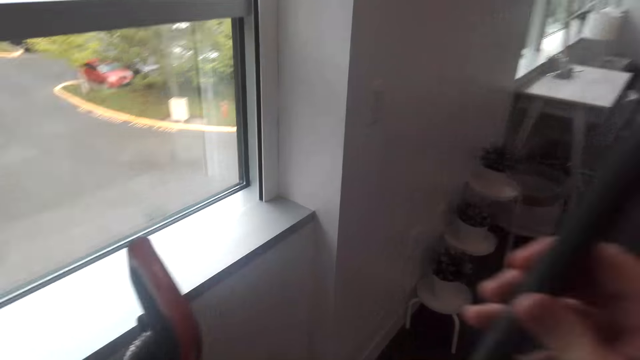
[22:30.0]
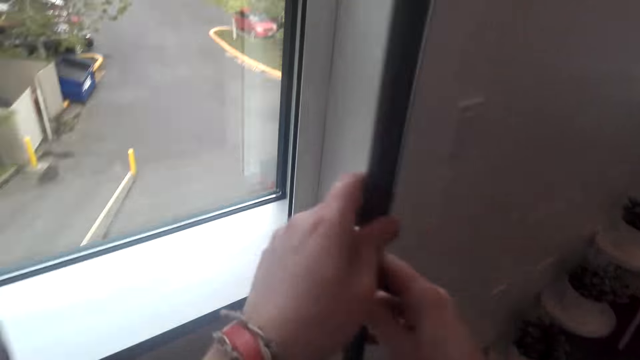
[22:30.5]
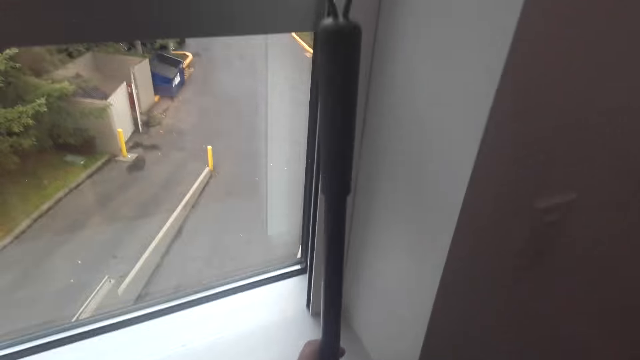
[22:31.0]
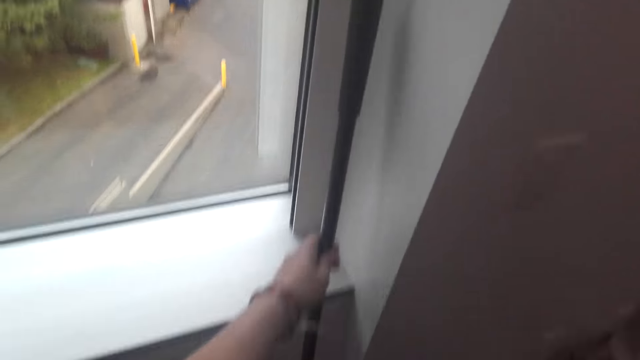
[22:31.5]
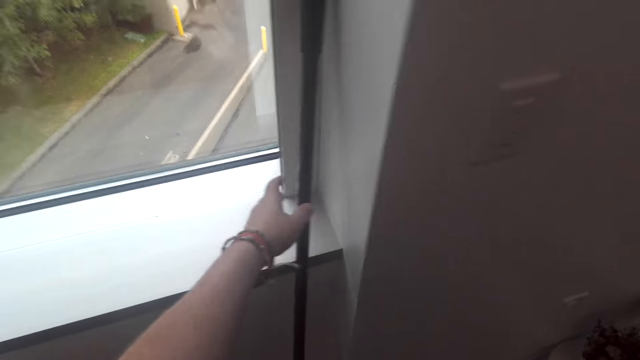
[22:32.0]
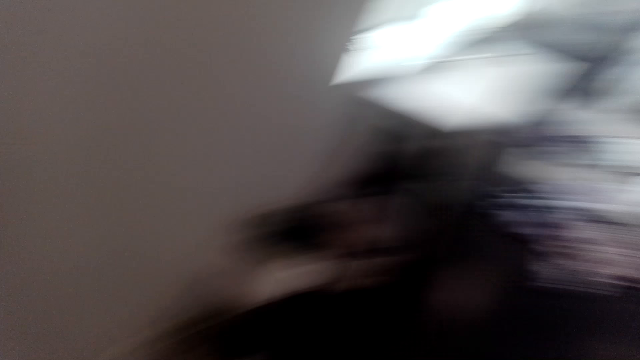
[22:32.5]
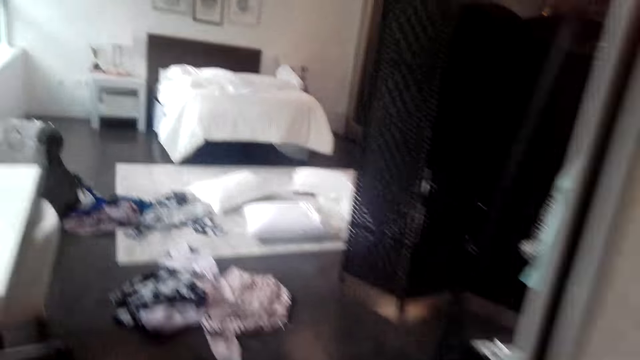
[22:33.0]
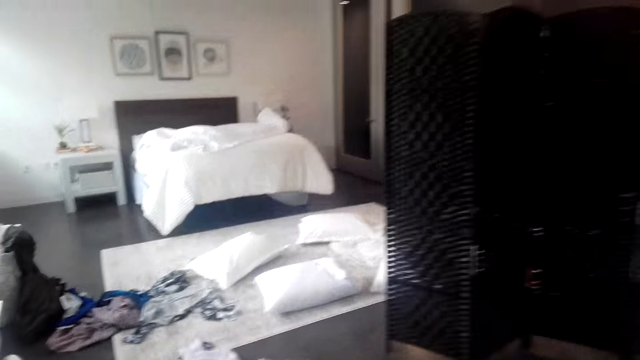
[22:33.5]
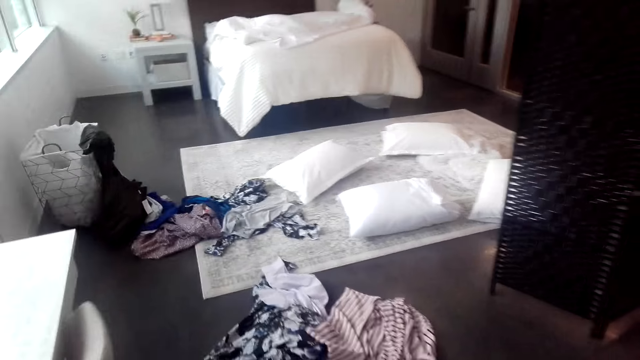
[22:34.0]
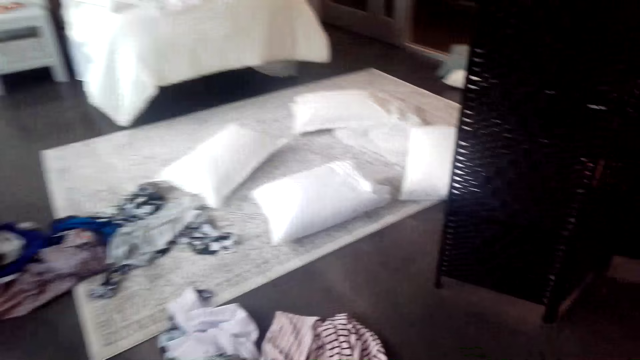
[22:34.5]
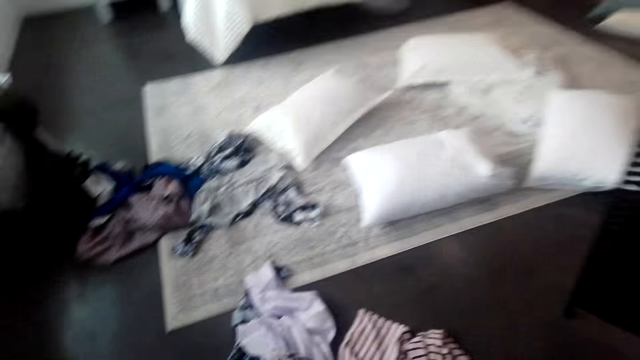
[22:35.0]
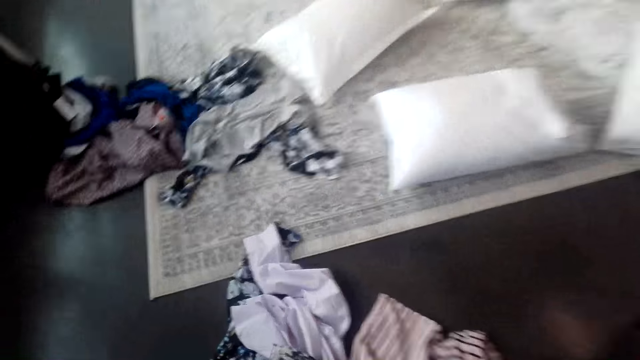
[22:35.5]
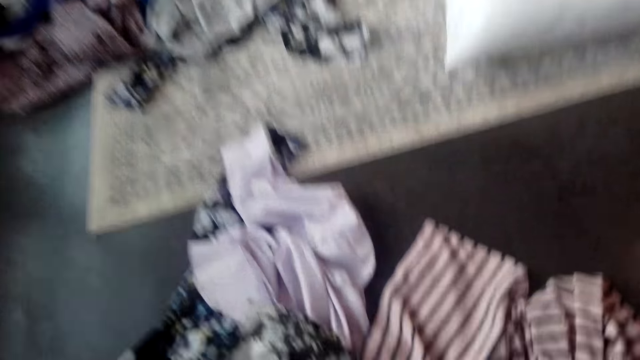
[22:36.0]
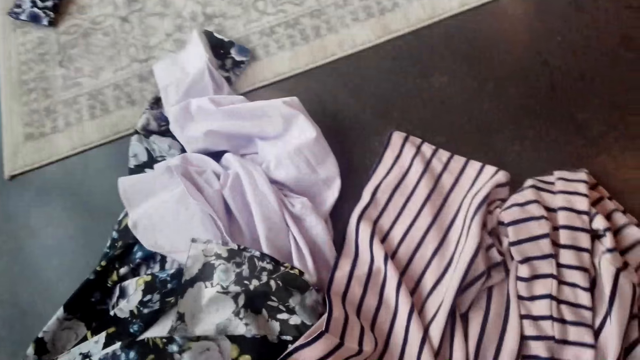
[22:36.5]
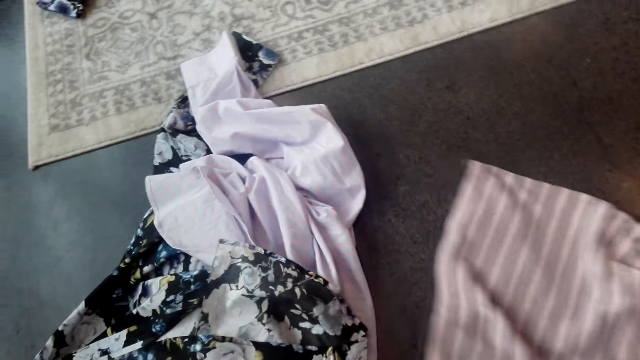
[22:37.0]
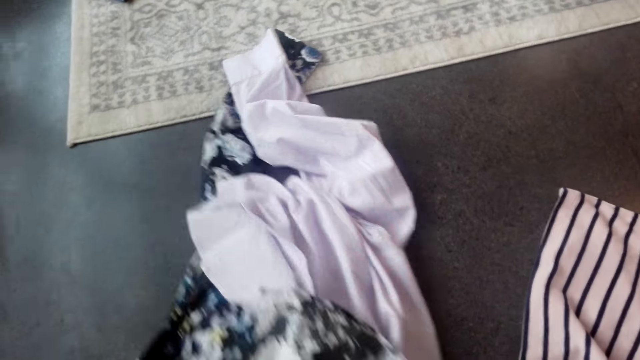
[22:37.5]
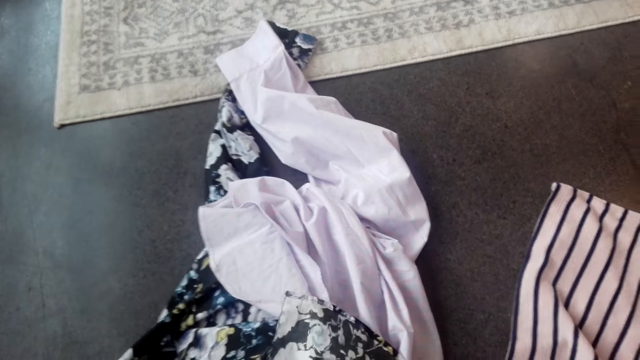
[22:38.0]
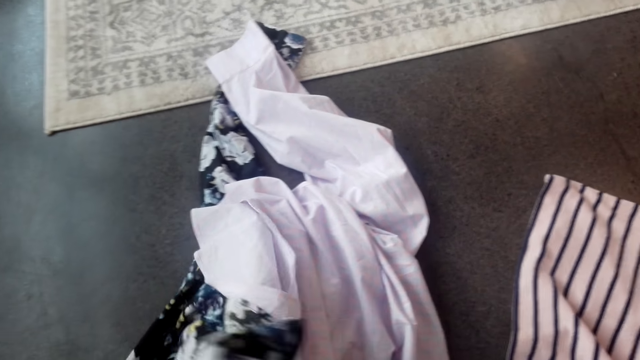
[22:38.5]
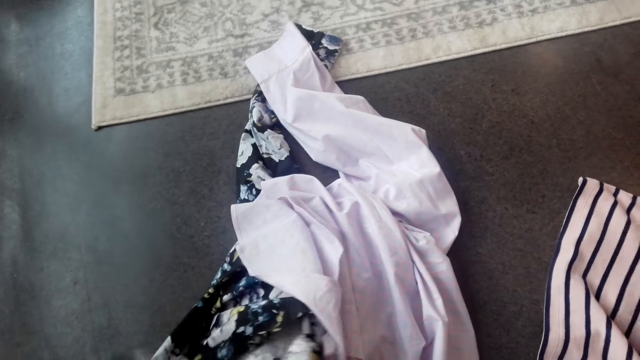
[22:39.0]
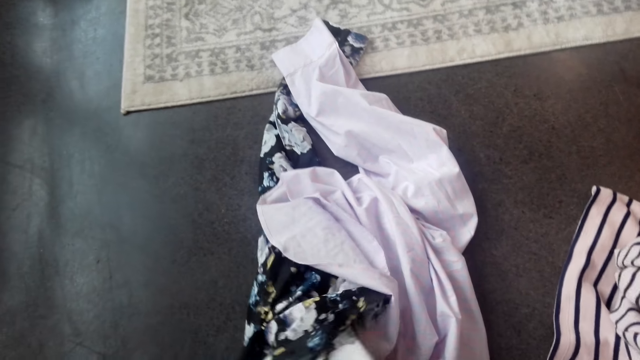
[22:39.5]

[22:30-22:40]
The camera wearer puts the broom against the wall. They walk to the bedroom. They pick the clothes from the floor. They touch the clothes on the ground.

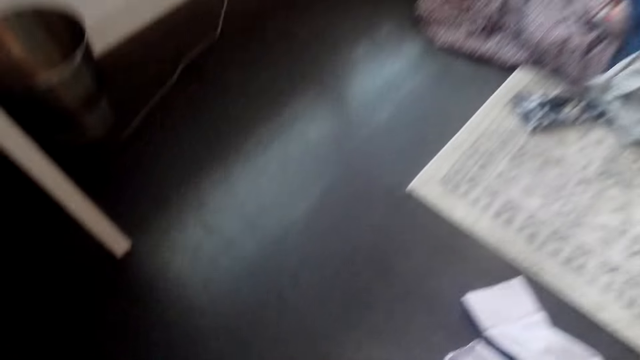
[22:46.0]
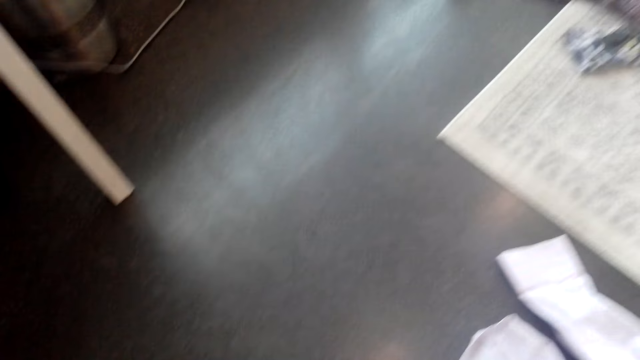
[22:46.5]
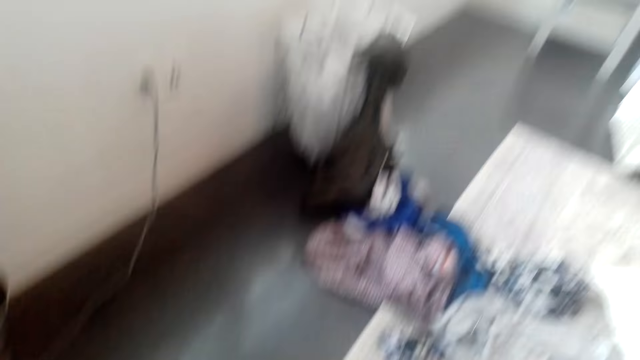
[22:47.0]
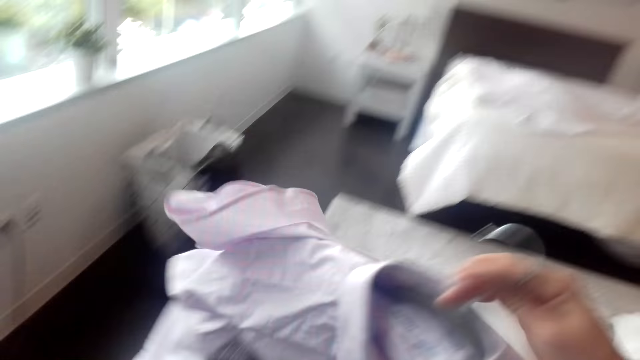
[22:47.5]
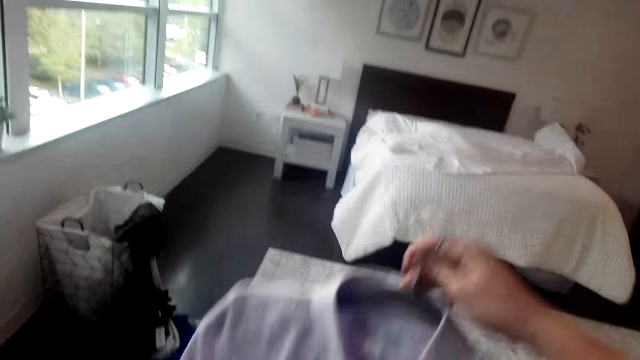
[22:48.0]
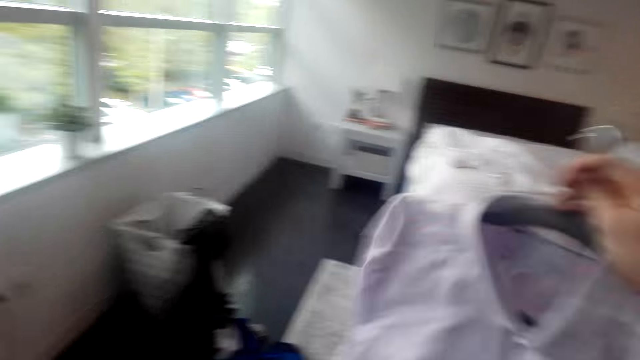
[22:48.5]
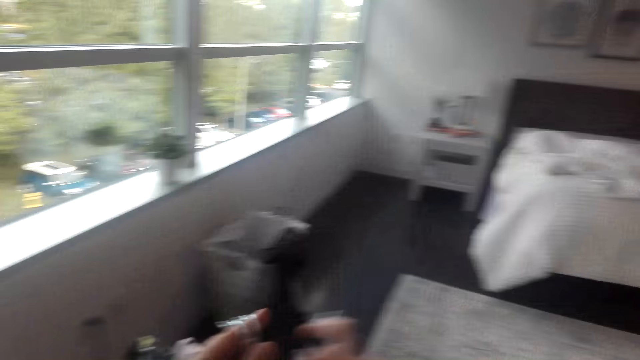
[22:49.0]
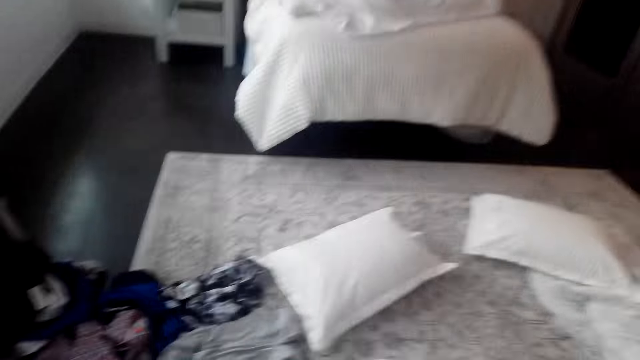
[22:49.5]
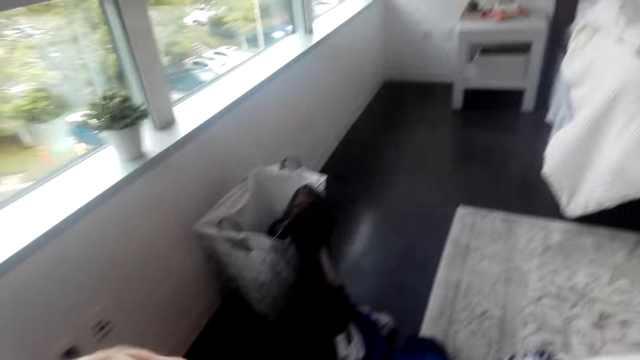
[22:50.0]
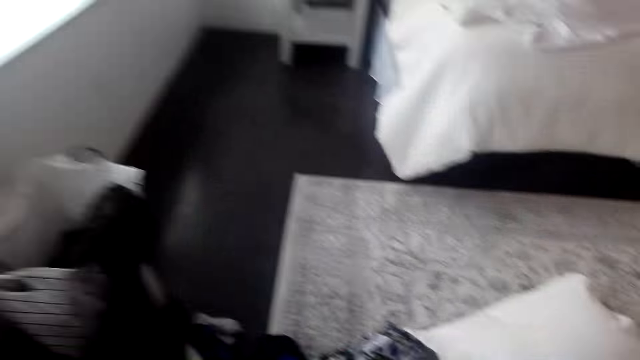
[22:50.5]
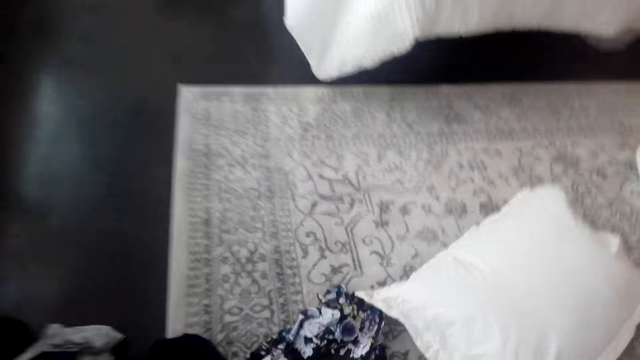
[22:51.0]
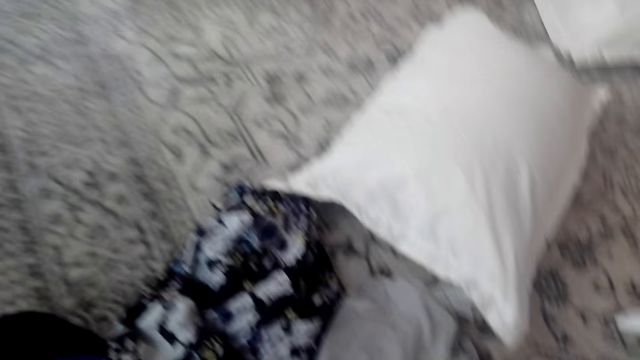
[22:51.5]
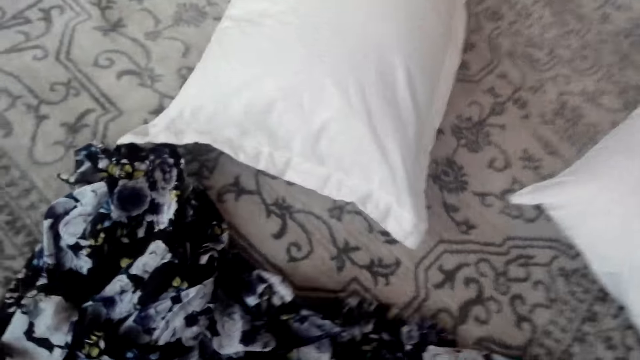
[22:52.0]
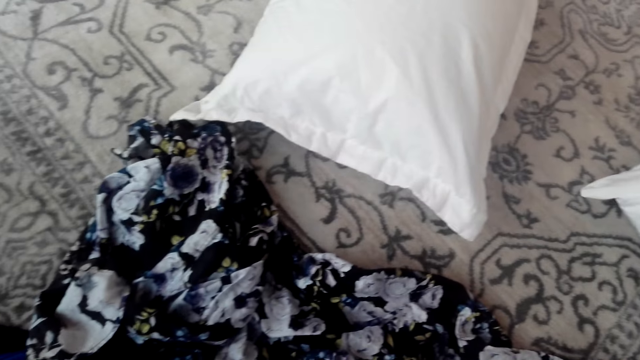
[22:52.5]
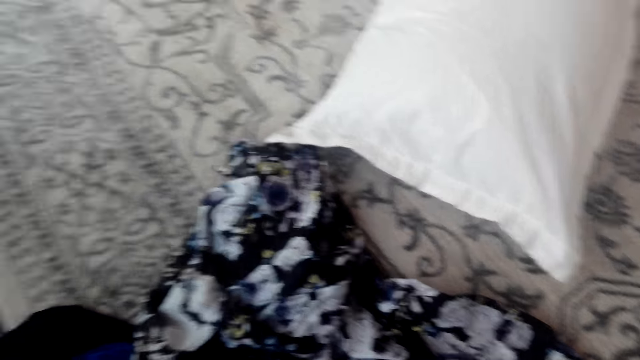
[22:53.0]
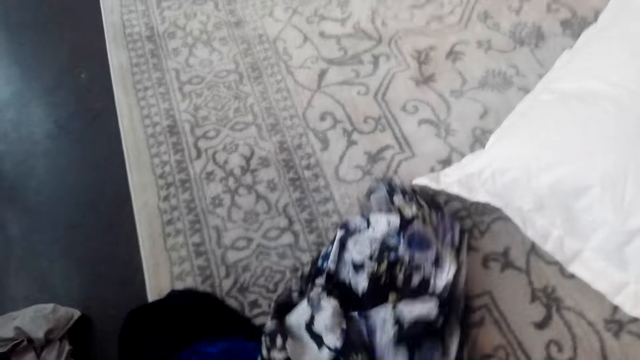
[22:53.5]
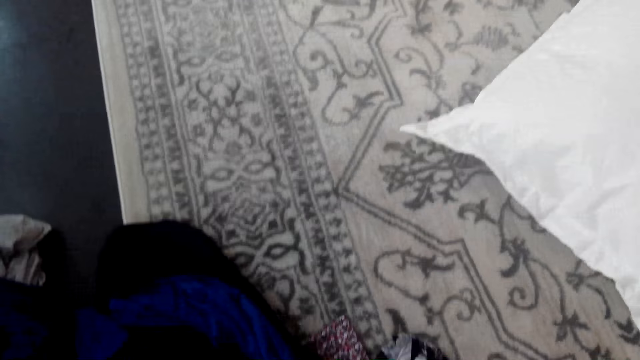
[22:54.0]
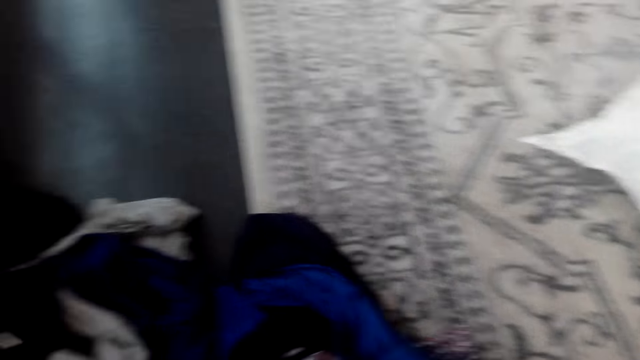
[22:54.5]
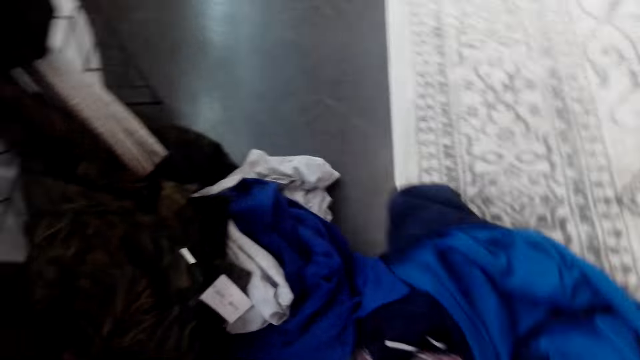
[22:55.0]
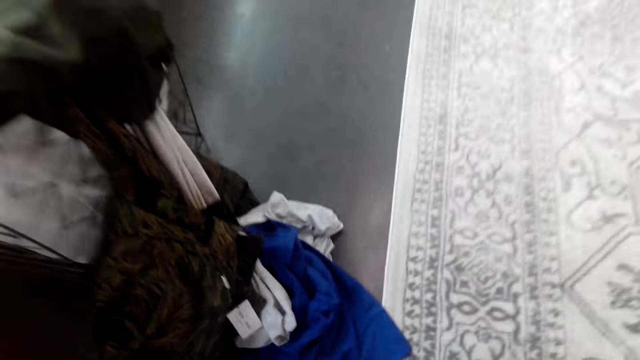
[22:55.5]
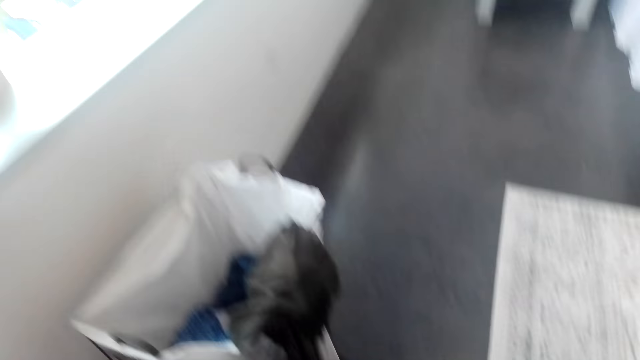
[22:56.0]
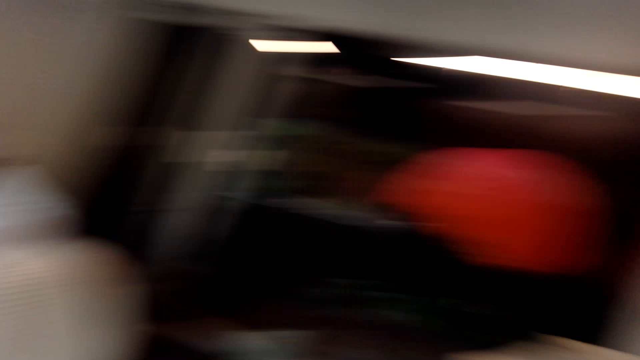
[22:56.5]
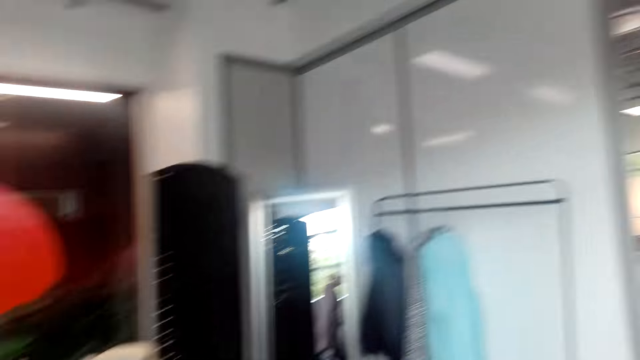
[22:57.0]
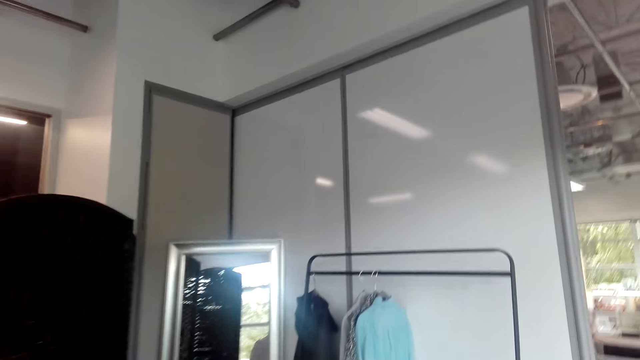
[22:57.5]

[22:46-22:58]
The camera wearer picks clothes from the floor. They place the cloth on the other hand. They pick clothes from the floor.
